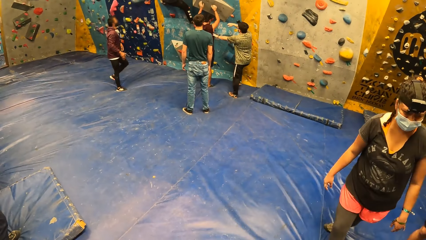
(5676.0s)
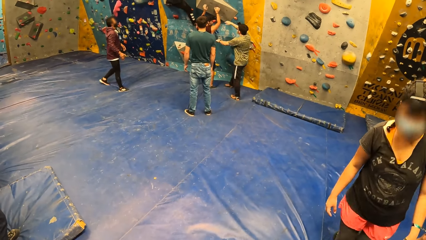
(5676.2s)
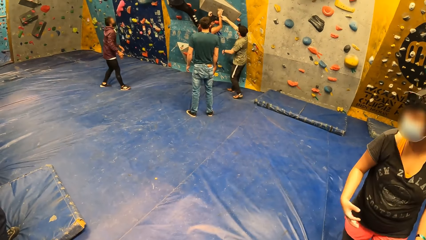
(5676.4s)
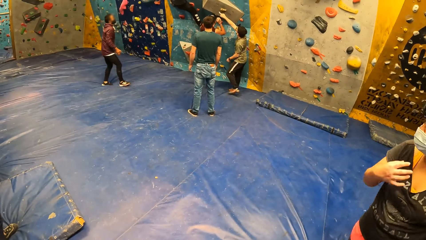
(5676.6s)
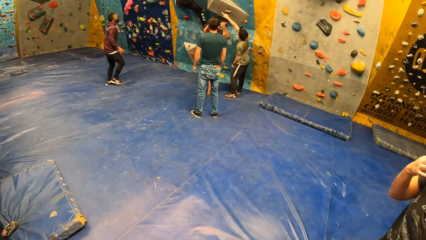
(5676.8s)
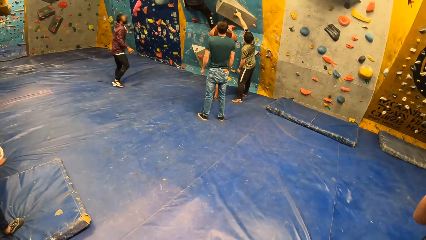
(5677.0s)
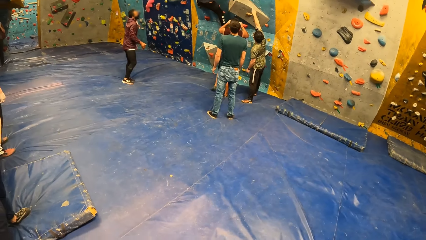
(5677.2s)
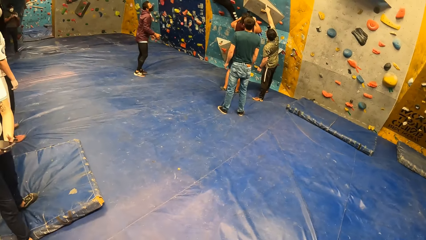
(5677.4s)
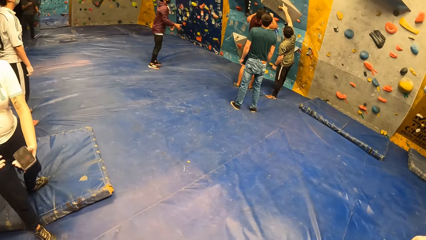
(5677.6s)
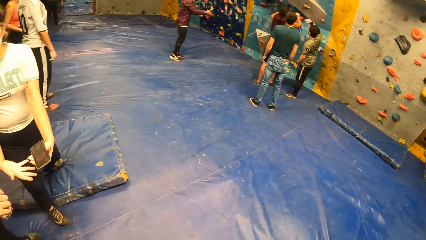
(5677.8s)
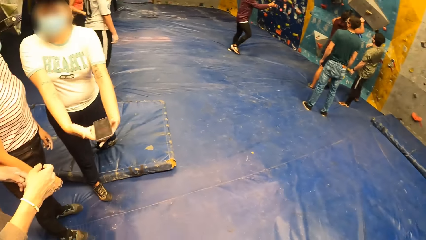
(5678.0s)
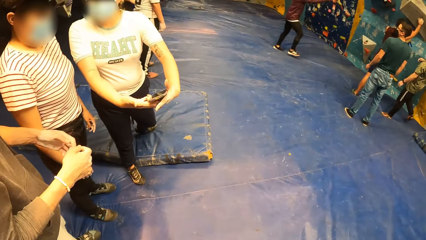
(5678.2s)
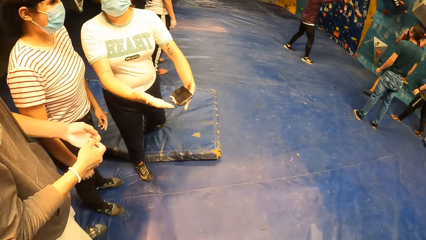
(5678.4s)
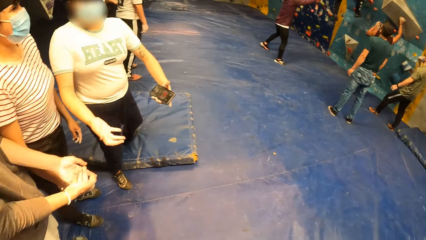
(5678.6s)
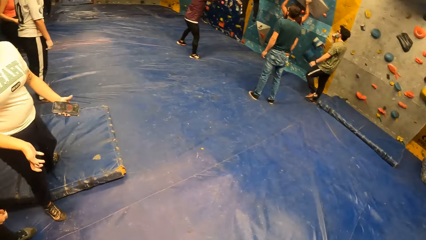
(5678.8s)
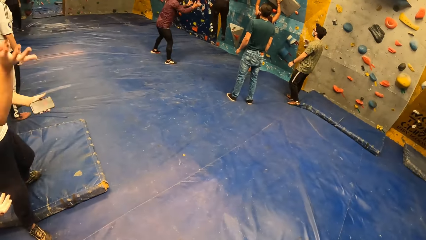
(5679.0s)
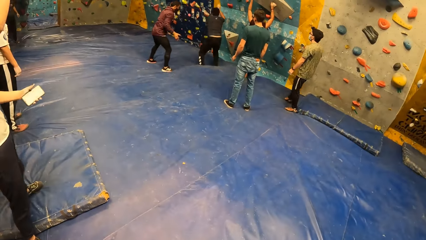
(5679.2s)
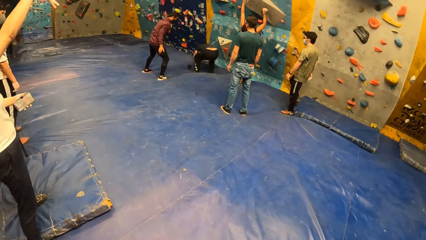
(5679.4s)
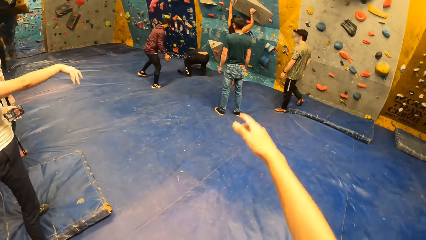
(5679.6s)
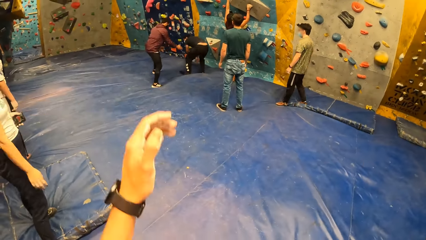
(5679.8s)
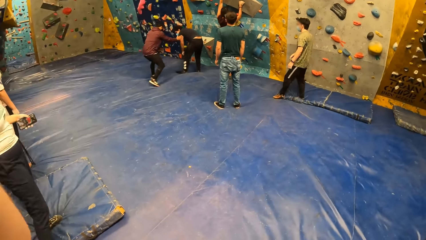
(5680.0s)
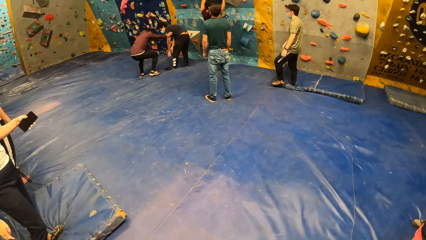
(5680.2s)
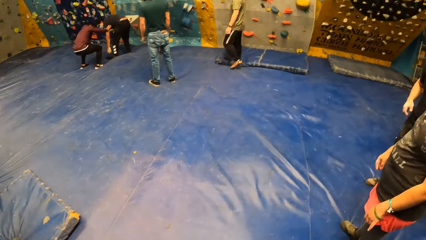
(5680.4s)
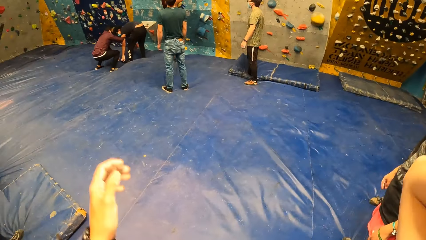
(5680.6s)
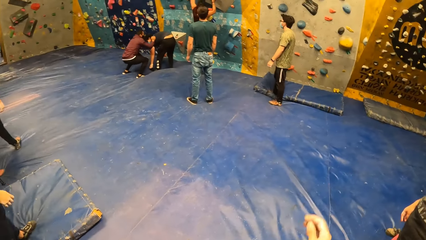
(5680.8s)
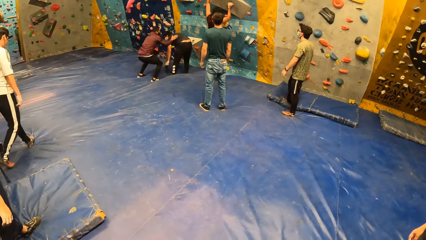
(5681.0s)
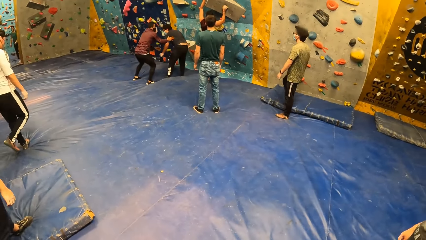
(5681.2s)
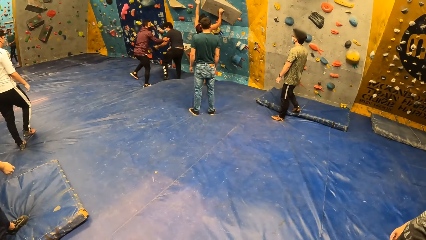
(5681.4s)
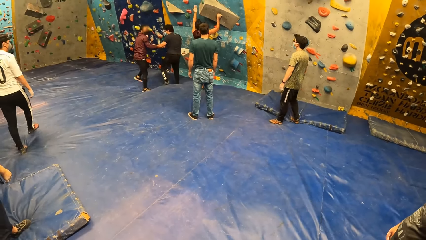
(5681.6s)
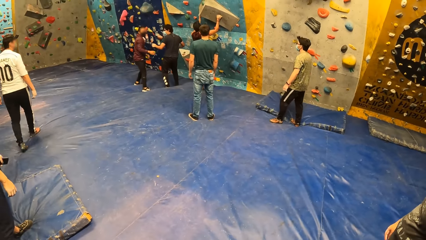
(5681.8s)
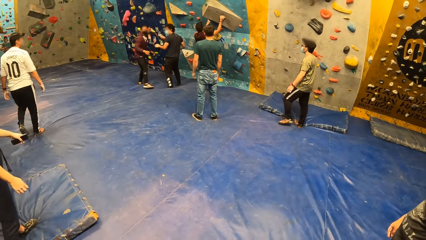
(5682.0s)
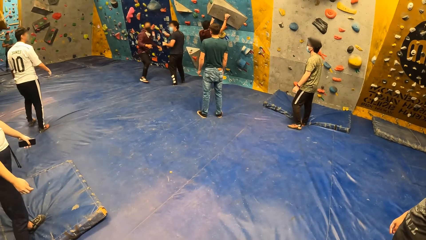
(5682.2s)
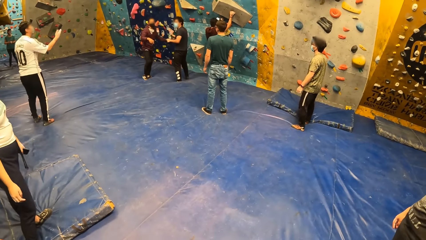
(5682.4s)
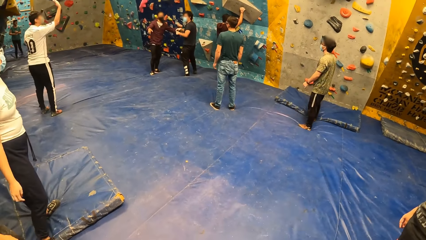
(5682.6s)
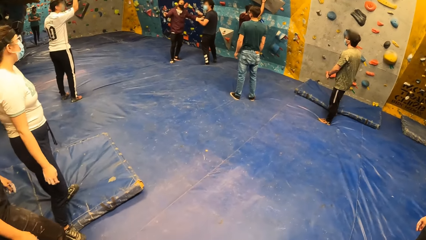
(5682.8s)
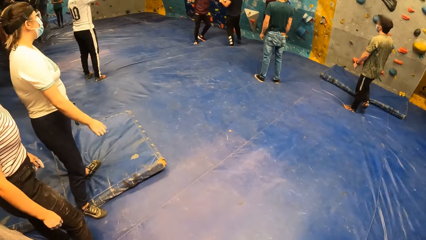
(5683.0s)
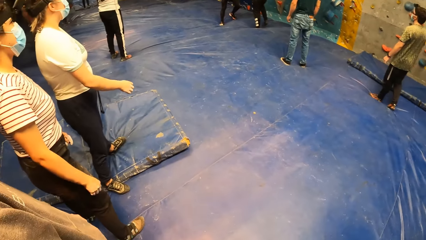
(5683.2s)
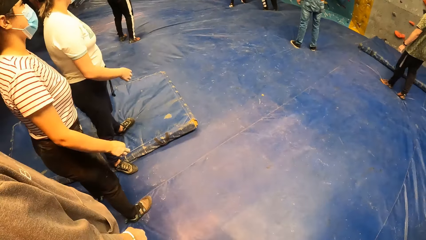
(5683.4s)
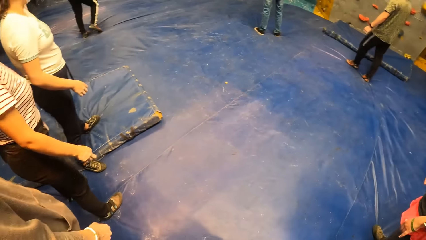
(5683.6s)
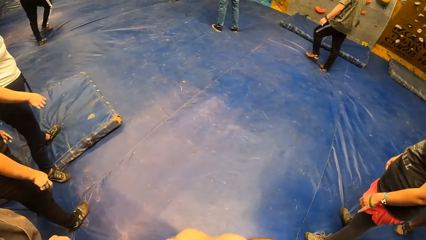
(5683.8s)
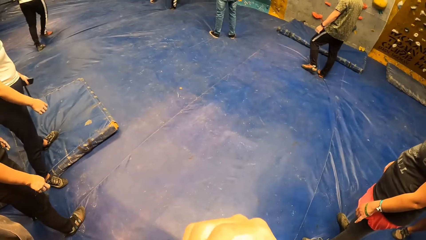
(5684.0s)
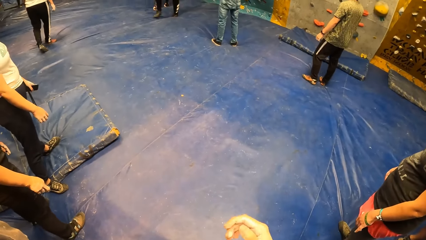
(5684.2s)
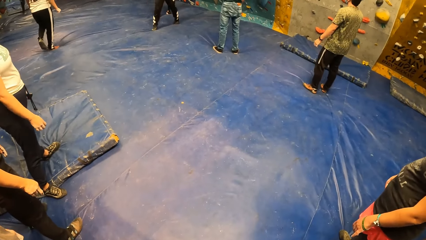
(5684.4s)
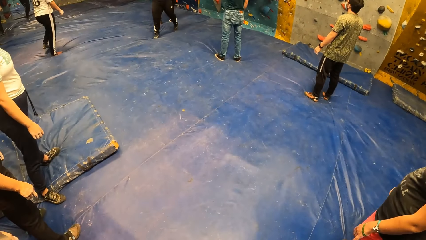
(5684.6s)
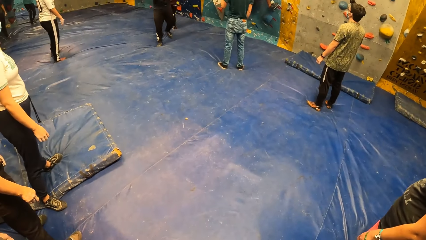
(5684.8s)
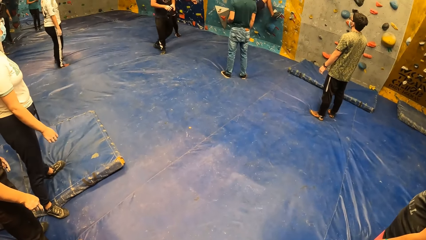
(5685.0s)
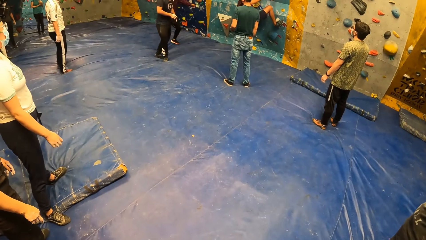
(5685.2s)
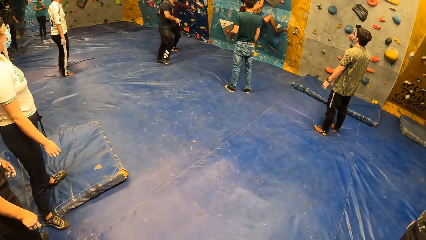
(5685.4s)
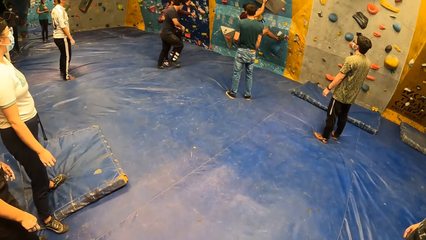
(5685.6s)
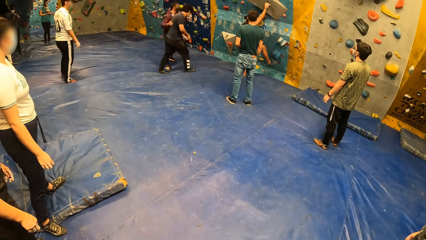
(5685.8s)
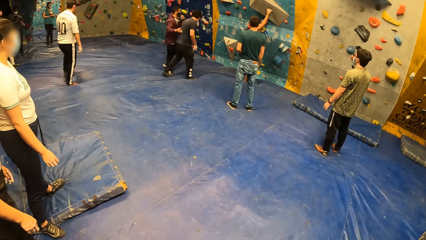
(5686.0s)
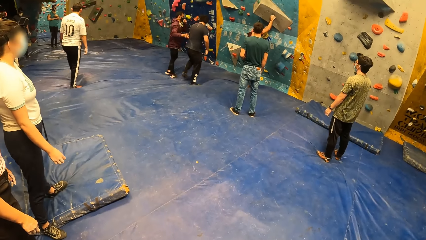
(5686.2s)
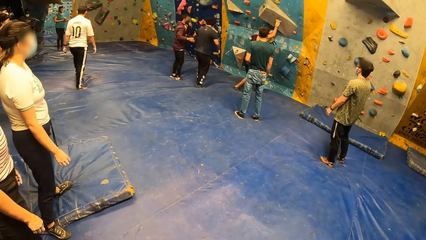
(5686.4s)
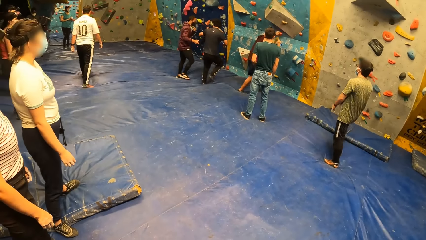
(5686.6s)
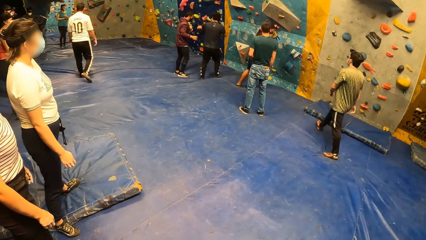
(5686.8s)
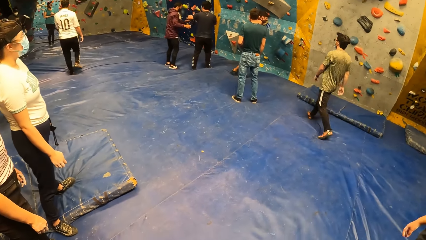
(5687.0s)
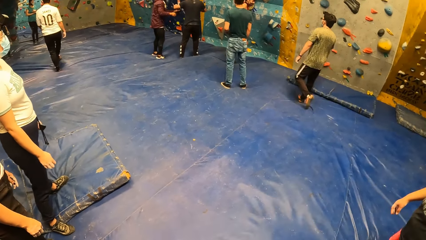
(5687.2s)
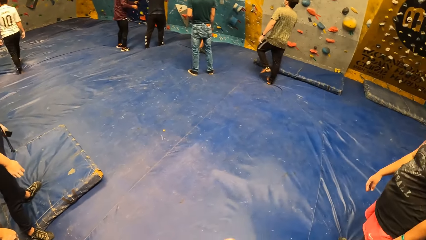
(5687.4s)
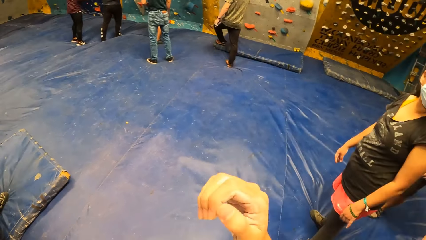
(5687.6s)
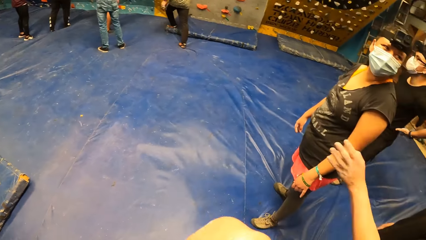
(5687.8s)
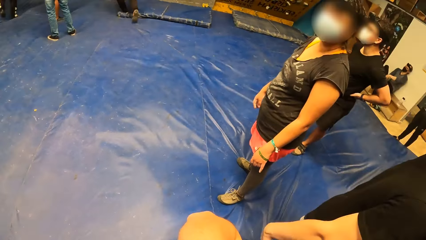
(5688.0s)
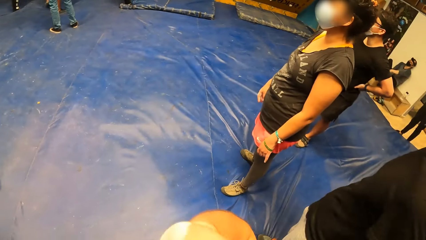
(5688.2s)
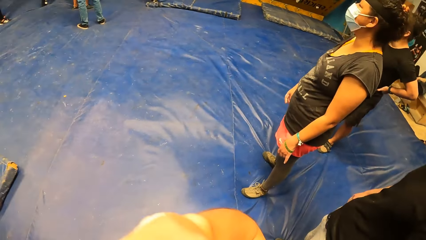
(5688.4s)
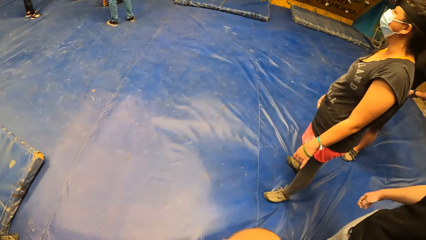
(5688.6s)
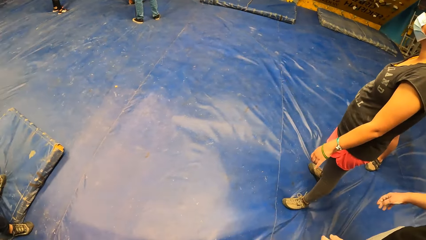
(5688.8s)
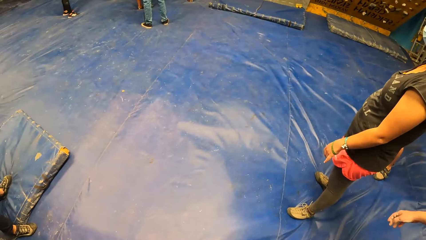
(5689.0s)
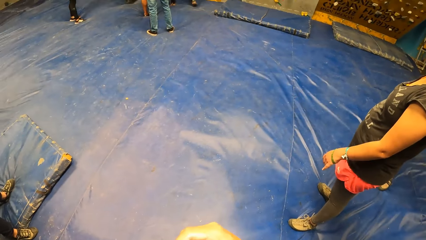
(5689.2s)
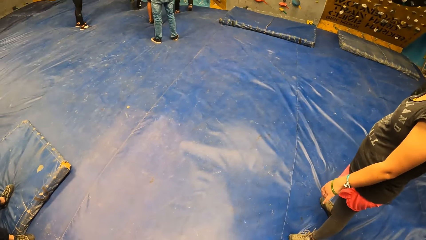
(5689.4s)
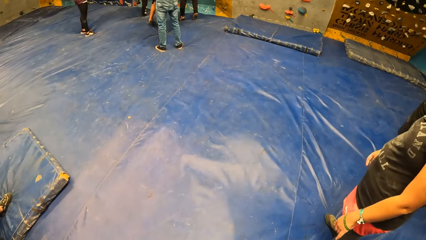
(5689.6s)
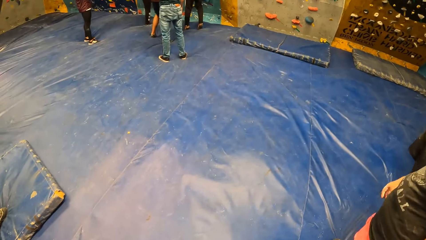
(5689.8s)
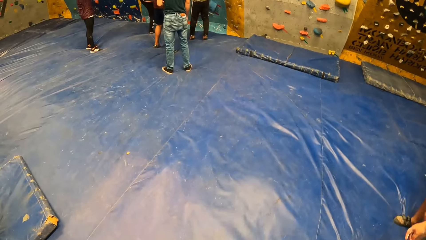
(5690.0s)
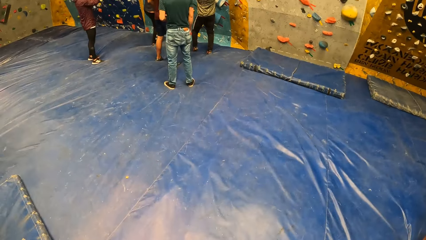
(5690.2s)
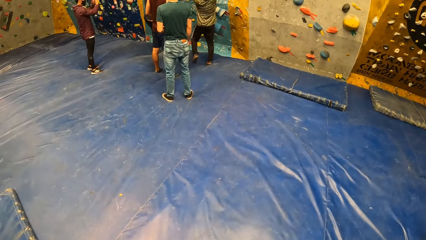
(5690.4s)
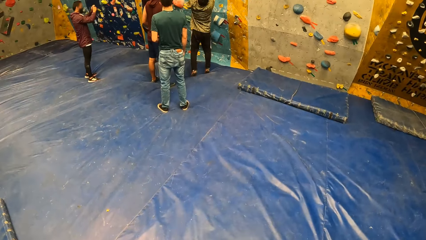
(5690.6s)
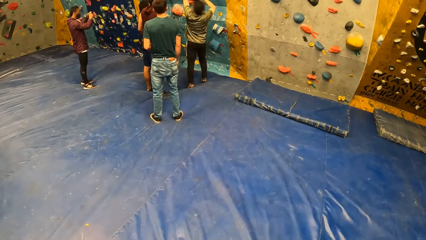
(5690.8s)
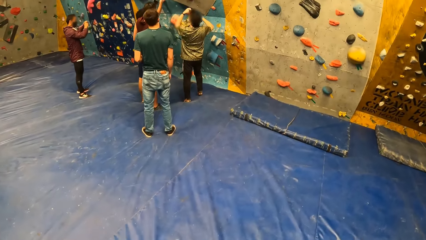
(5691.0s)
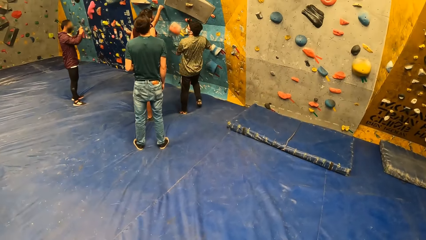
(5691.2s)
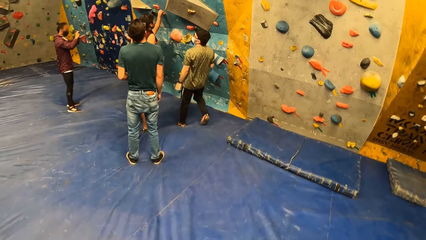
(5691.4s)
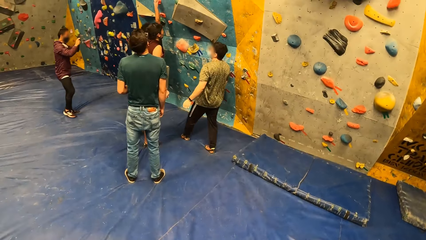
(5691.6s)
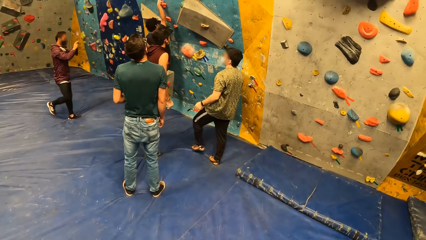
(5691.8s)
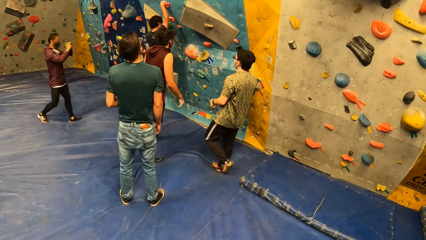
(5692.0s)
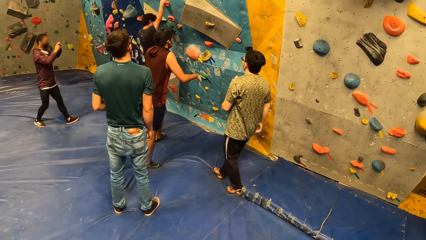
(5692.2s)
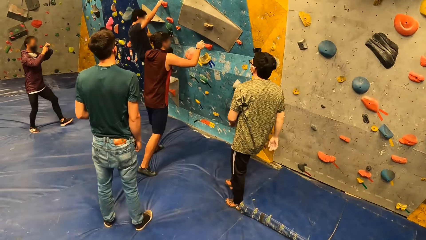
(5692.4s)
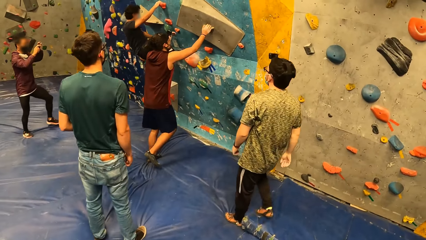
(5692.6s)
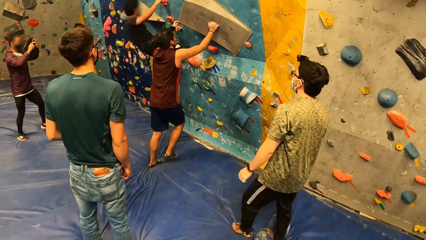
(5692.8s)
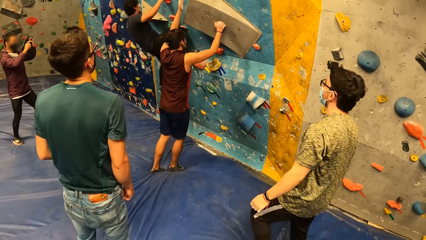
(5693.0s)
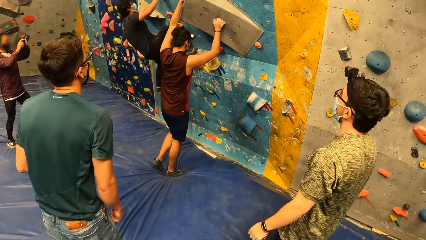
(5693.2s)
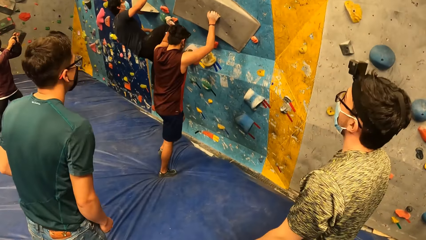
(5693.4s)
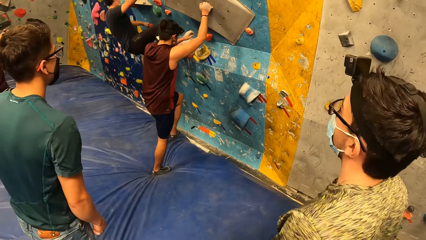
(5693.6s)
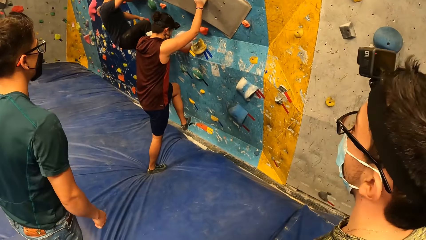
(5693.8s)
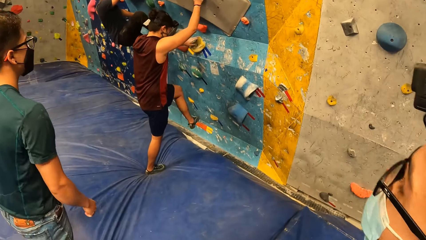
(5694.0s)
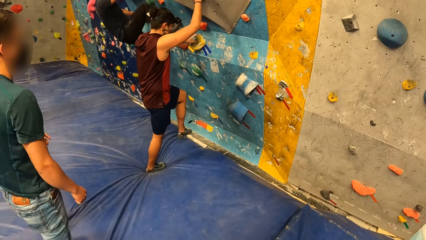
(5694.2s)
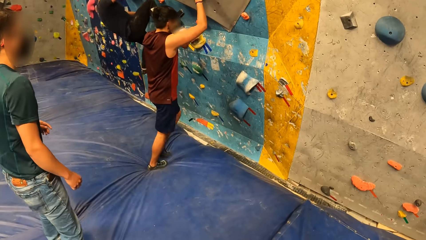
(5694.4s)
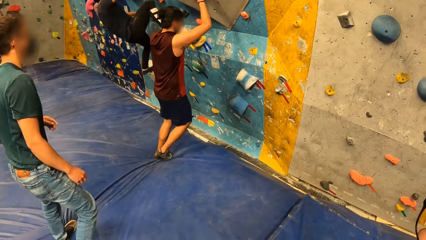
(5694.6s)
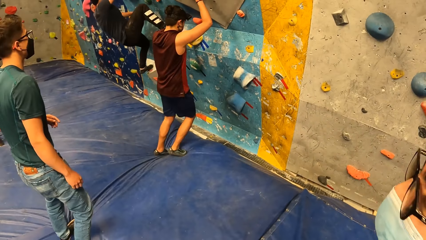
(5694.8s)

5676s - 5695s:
The man interacts with another man at the bouldering wall. A woman converses with the camera wearer. The camera wearer moves their hands. They look around the room. They move their hand. They look around the room. A man interacts with a person. The camera wearer moves their hands. They walk to the bouldering wall.
